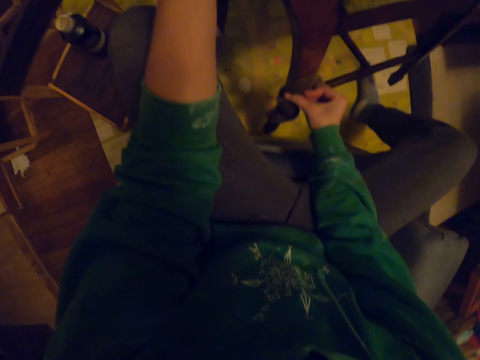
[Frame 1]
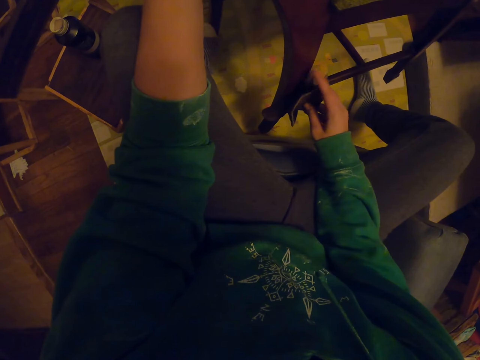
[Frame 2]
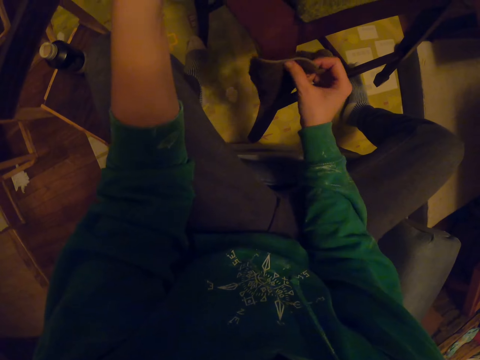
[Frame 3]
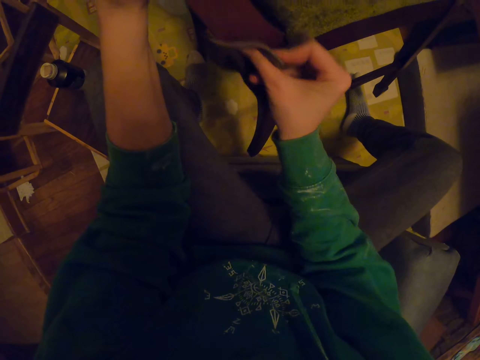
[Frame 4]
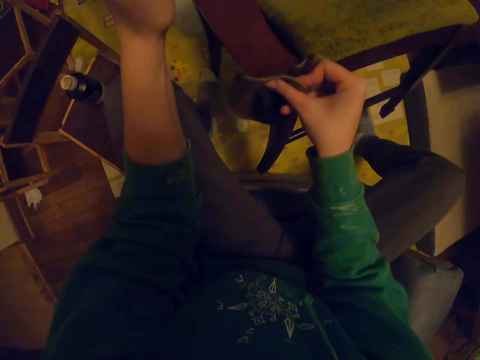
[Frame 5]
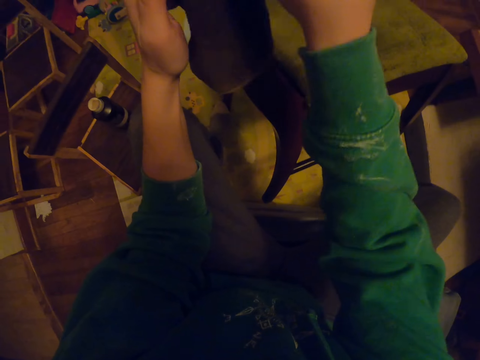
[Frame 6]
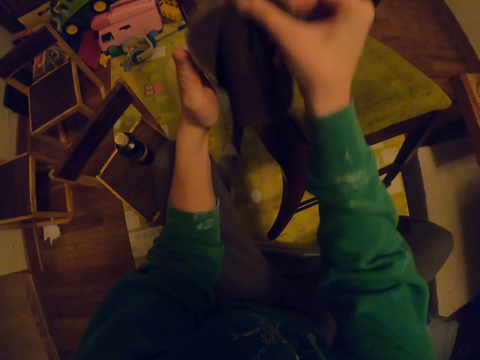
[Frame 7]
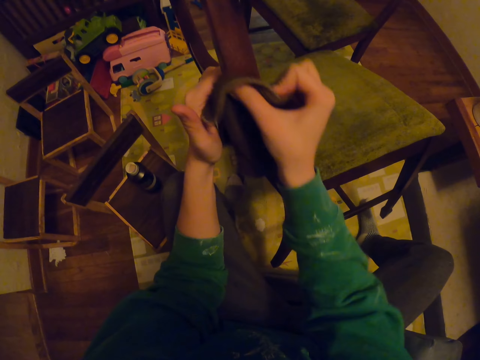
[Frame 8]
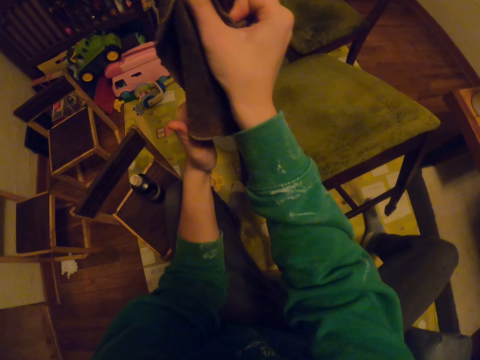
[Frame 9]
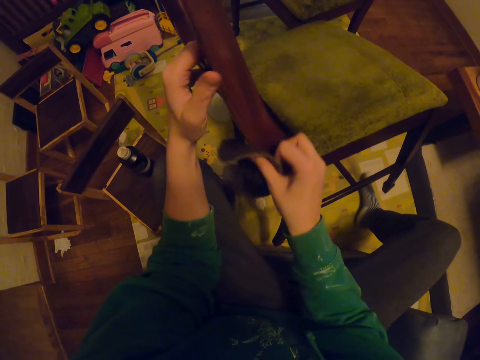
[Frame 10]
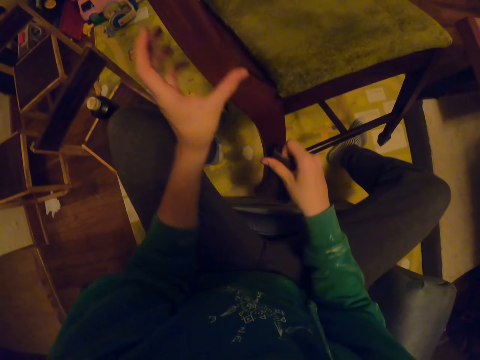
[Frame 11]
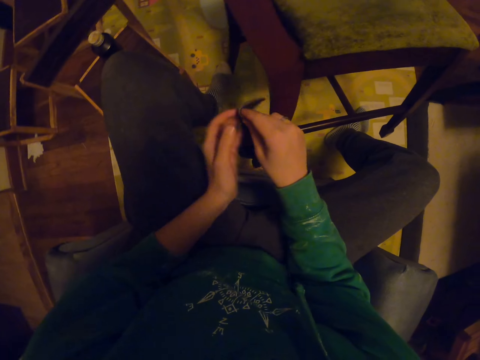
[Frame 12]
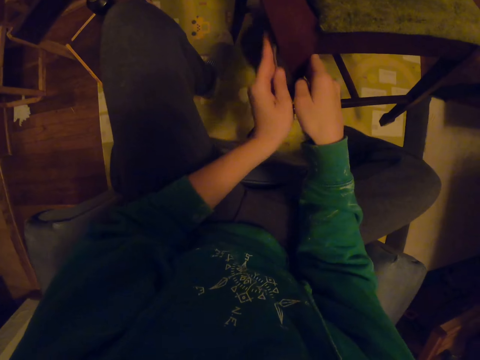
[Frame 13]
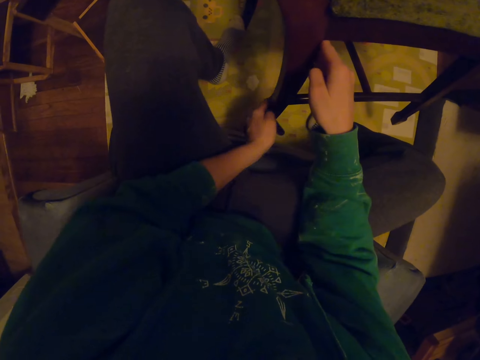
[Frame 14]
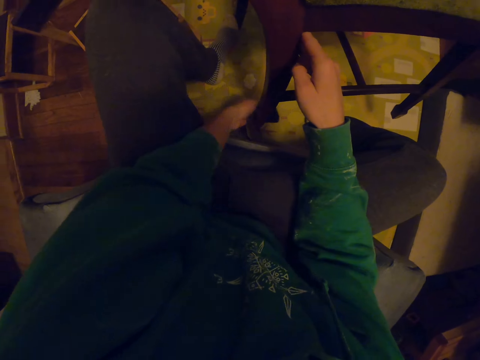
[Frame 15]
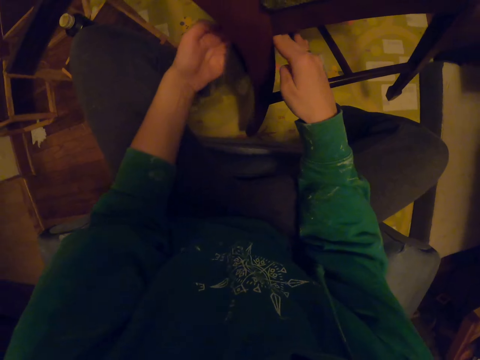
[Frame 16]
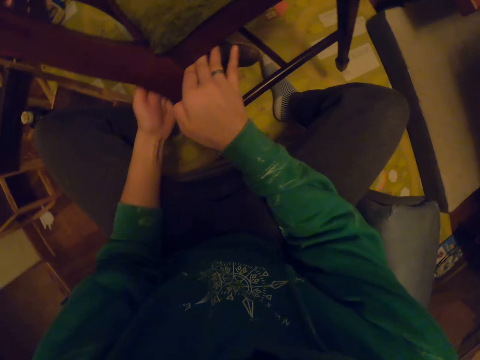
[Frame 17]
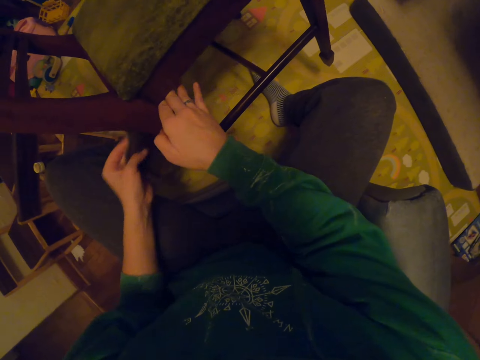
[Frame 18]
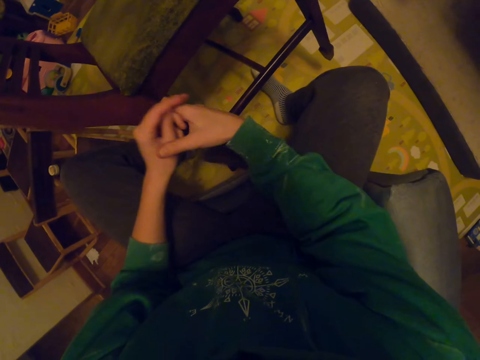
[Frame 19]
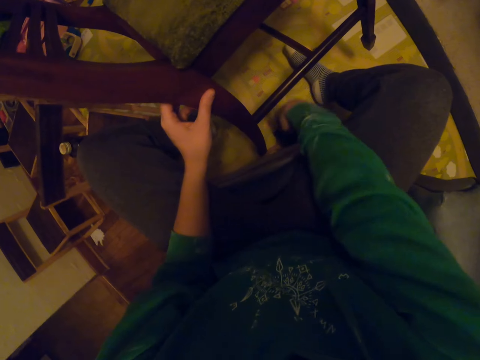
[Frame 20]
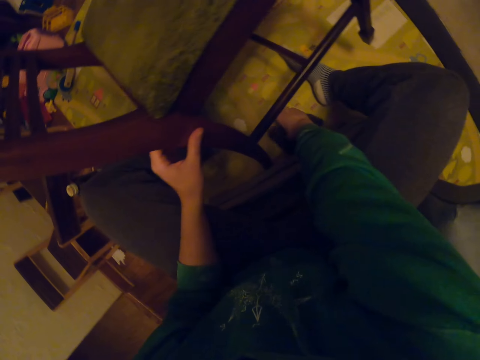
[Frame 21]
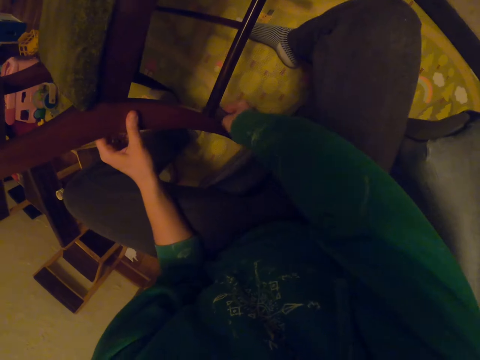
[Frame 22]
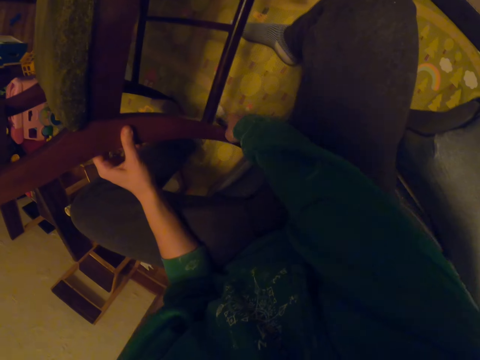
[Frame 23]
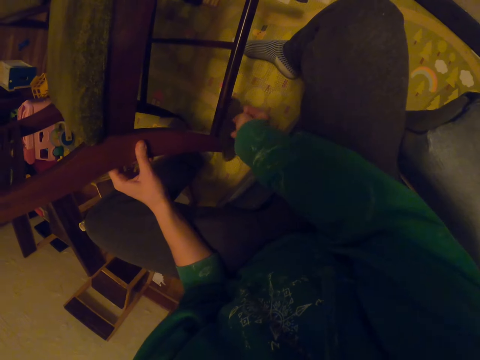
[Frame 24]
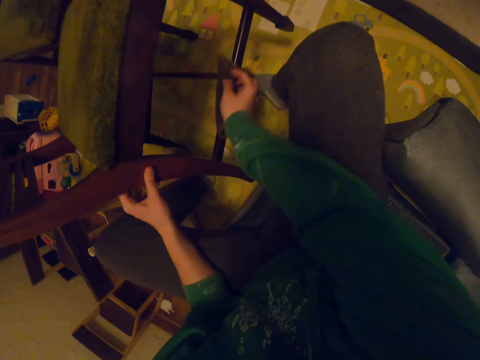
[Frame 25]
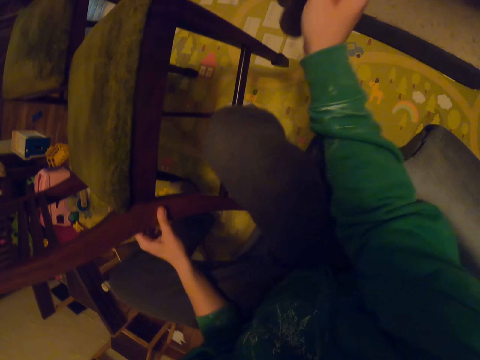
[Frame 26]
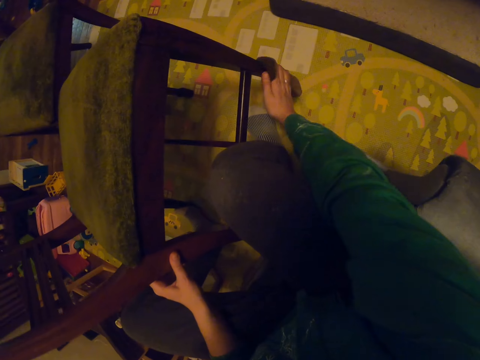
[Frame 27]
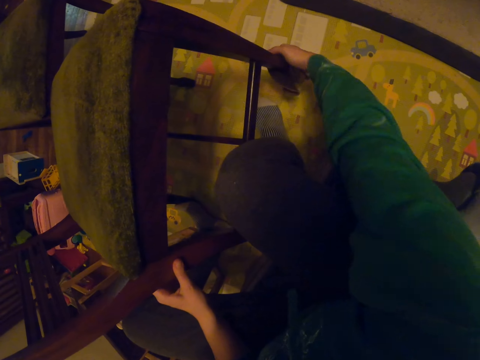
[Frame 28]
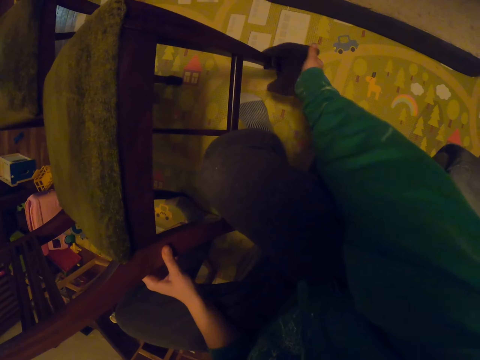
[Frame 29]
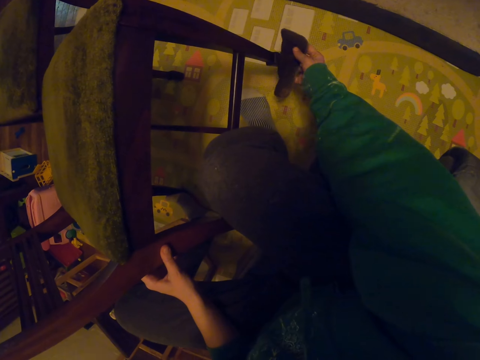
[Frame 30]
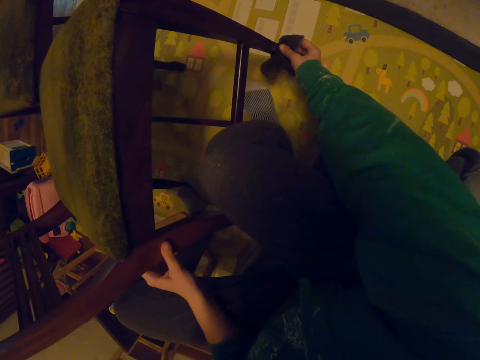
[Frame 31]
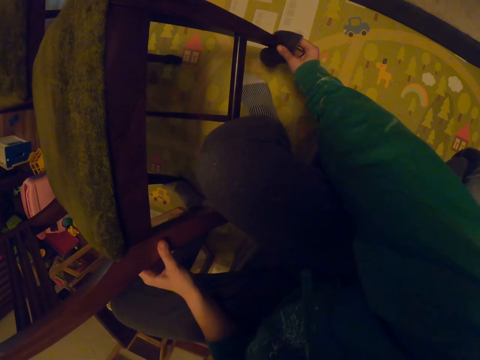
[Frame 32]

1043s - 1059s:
The camera wearer picks up the towel from the ground. They wipe the seat.

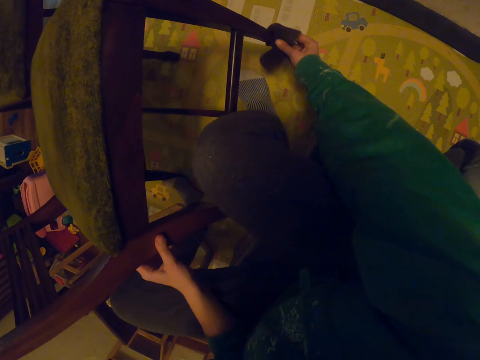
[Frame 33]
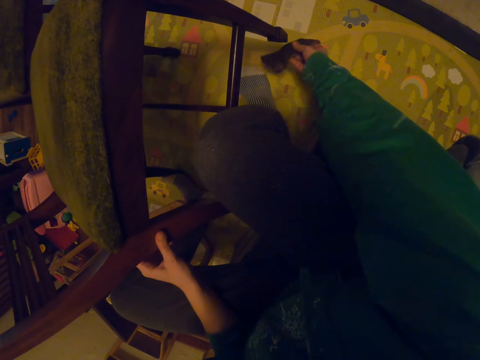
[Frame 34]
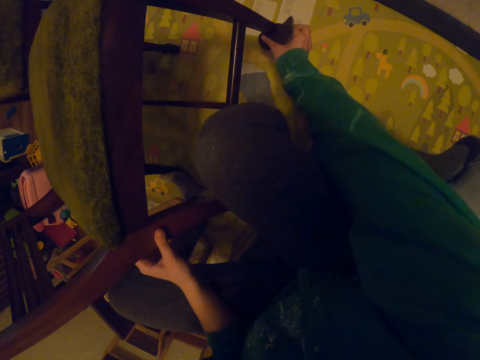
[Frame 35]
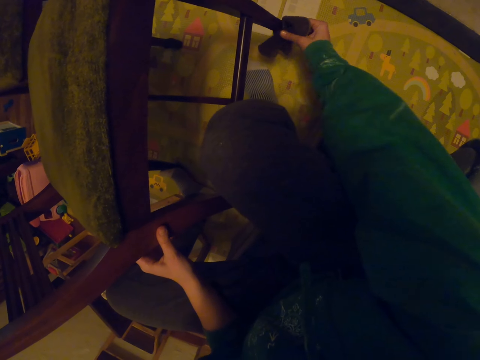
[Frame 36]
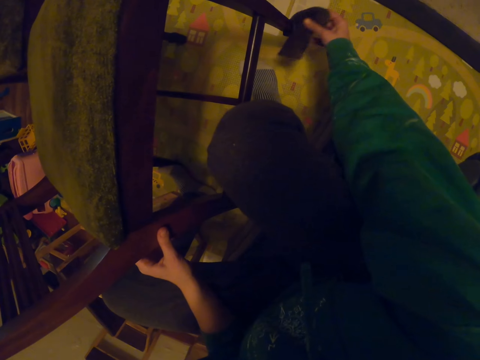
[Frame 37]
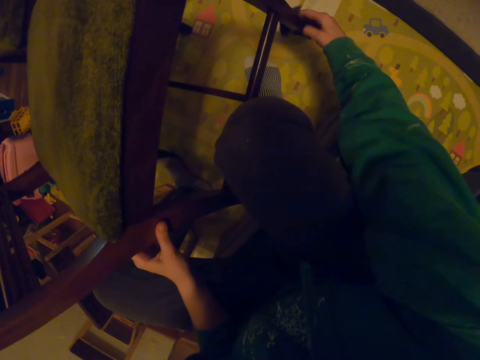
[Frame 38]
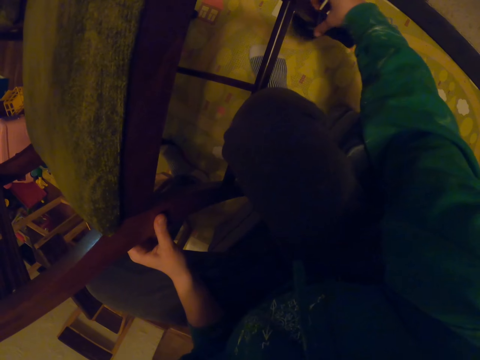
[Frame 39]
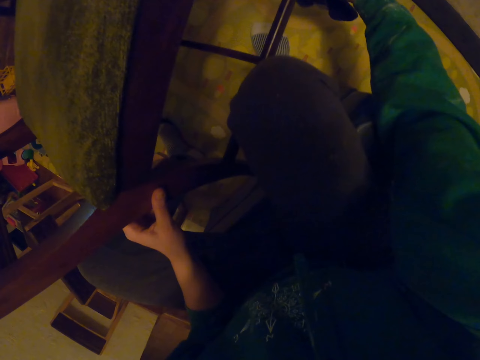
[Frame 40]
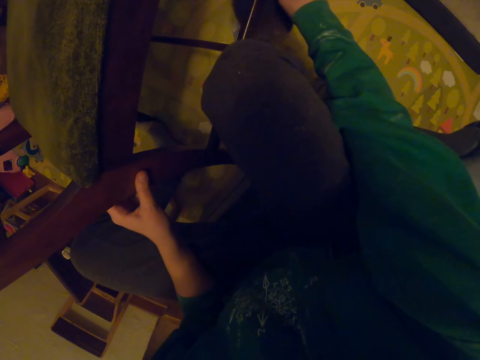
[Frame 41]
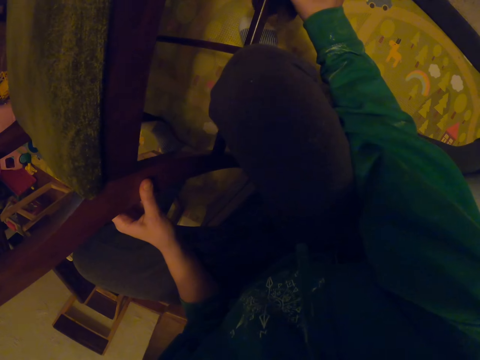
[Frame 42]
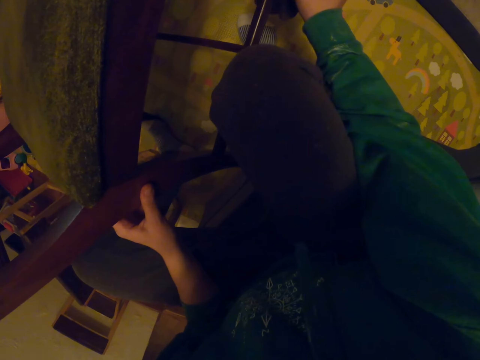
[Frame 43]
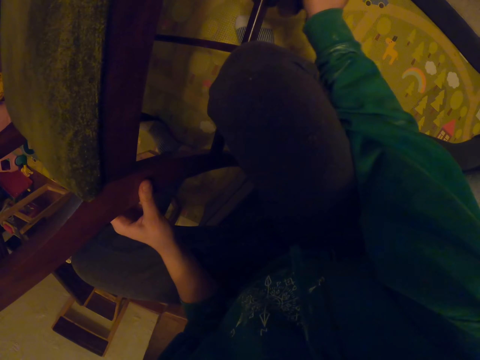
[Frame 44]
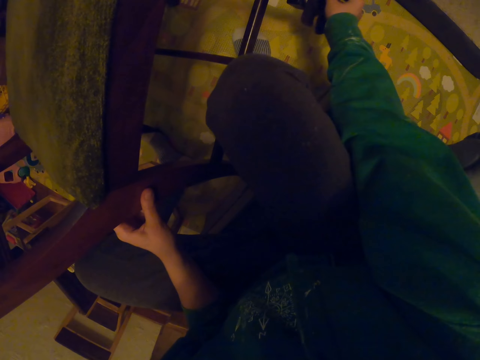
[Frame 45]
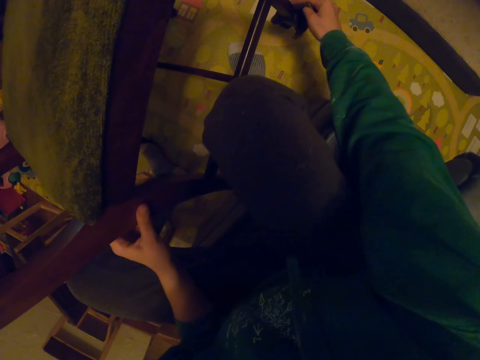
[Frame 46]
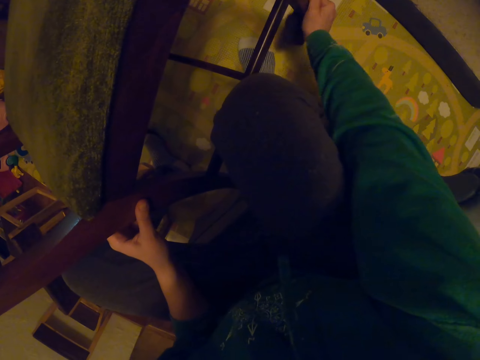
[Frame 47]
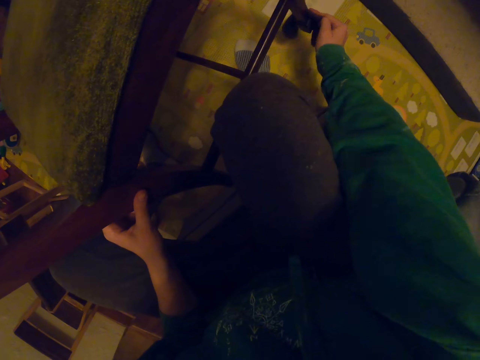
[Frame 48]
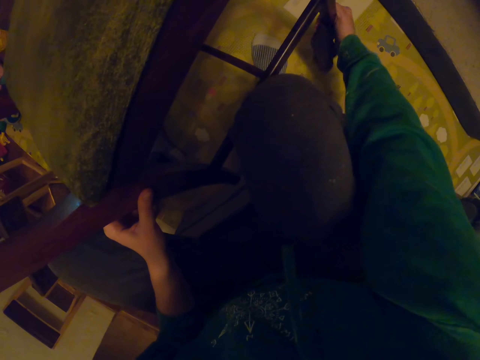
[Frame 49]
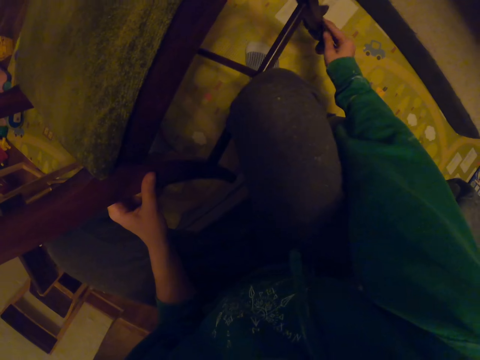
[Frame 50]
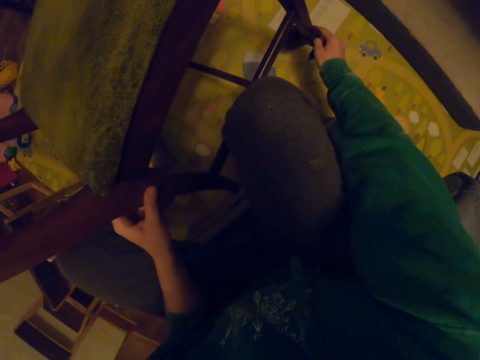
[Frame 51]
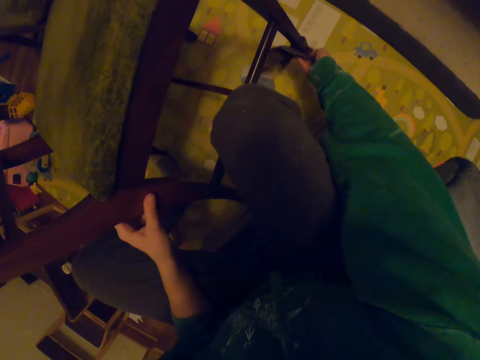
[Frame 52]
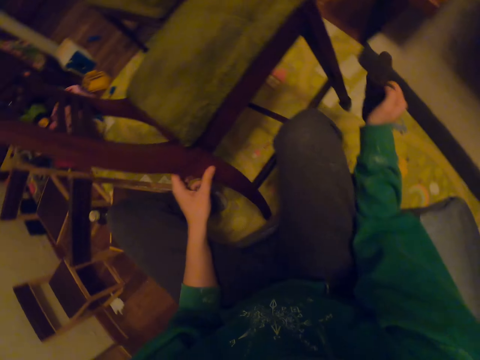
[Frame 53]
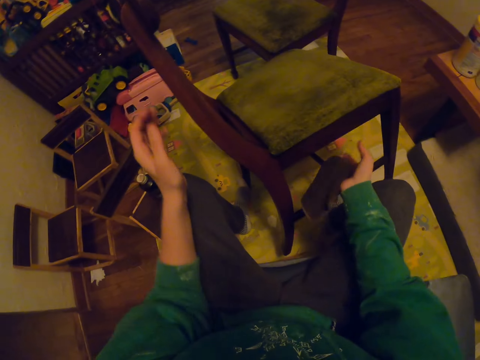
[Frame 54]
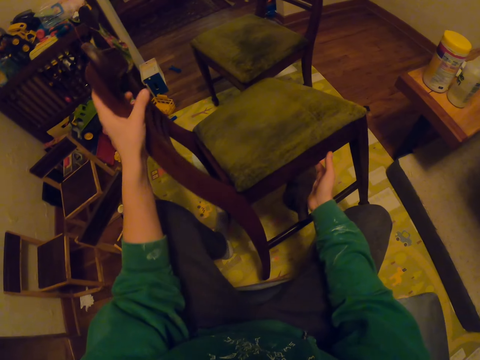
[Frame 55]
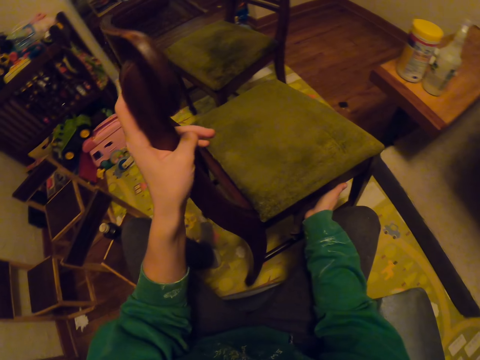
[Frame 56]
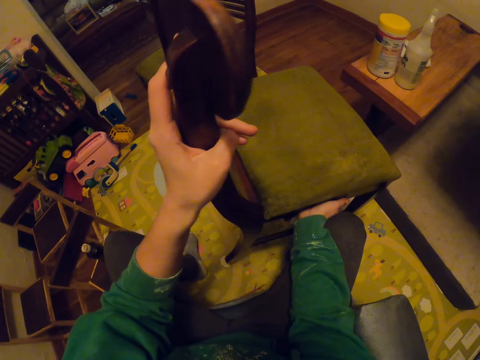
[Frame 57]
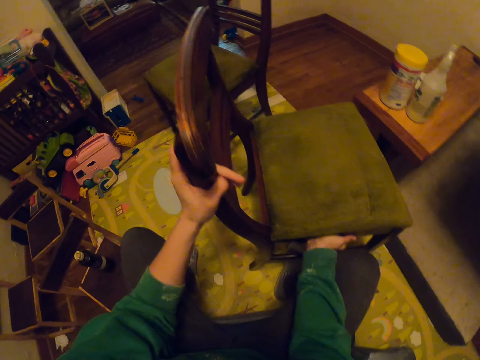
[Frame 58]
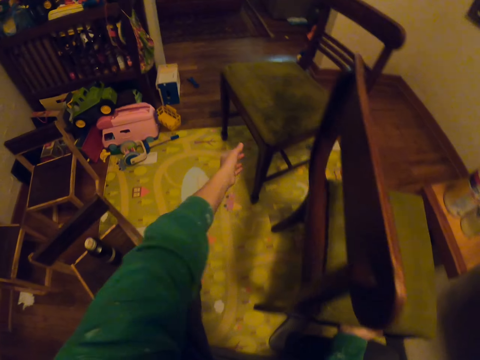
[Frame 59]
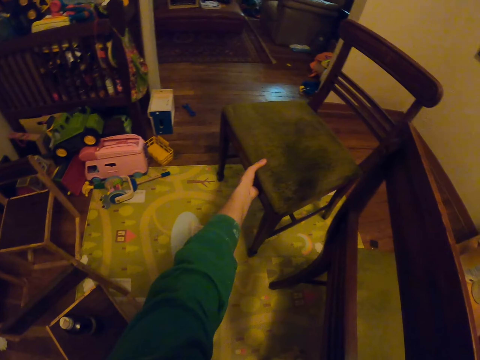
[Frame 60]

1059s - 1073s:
The camera wearer holds the chairs. They lift the seat.
